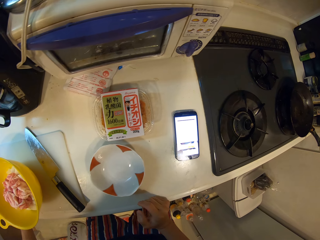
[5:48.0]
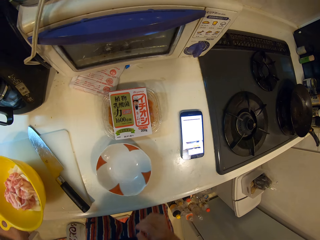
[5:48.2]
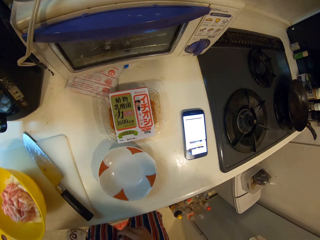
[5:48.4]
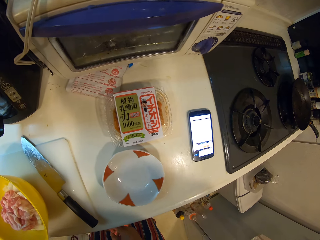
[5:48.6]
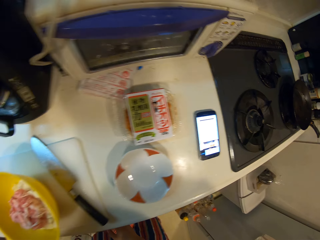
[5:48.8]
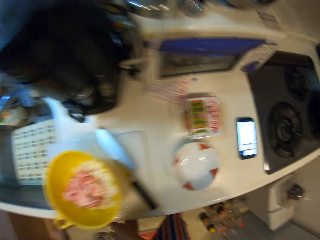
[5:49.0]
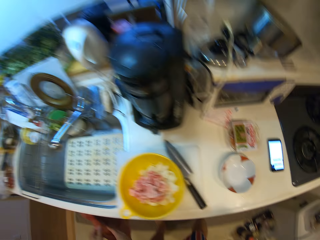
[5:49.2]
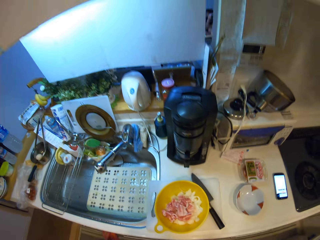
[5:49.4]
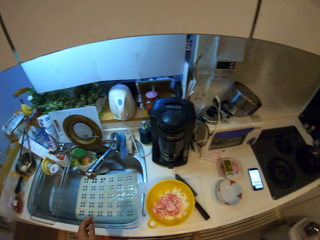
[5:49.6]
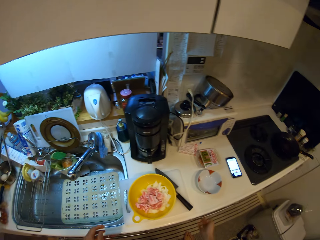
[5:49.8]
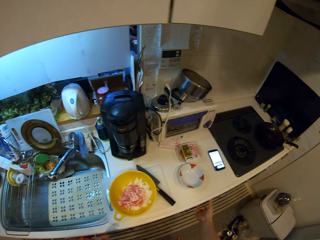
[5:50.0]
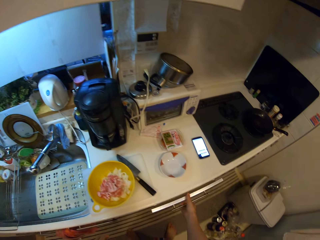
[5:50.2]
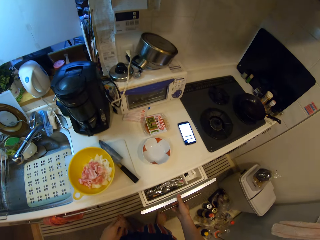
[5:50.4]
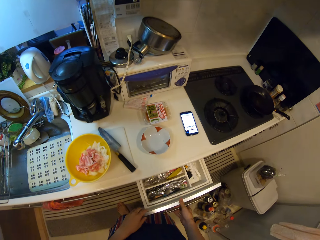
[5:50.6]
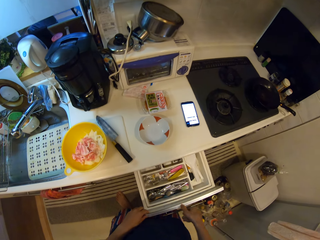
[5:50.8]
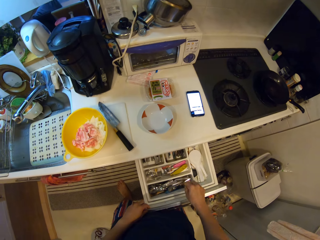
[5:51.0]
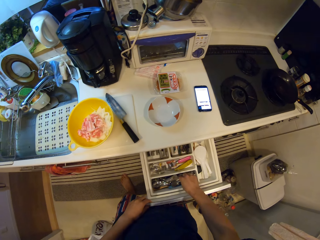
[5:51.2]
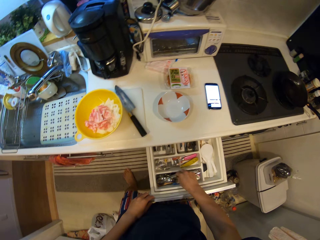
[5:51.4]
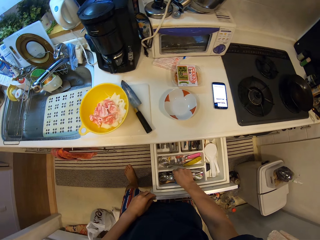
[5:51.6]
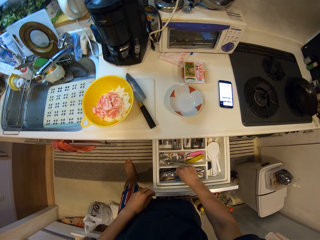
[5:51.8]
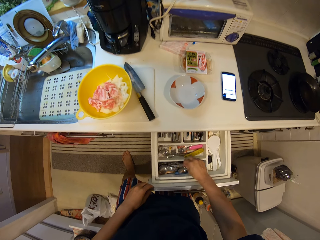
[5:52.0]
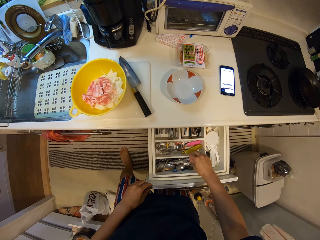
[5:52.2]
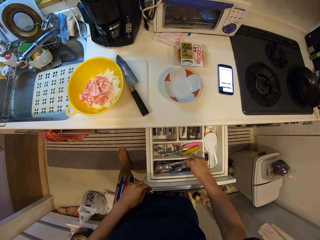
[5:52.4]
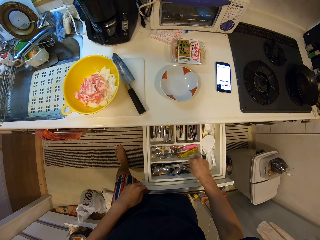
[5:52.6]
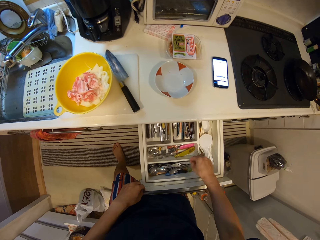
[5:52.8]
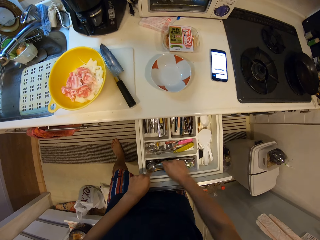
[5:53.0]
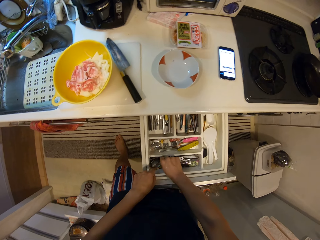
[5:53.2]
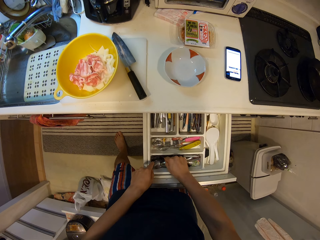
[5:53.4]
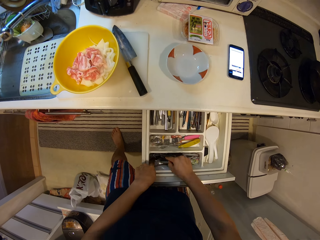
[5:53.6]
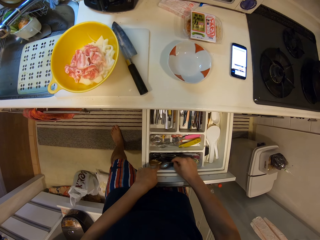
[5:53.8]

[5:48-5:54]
The camera wearer looks at the phone. They open the kitchen drawer. They search through utensils.

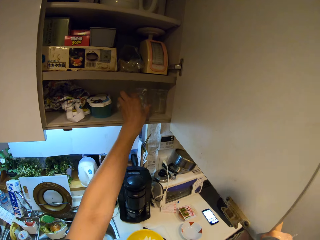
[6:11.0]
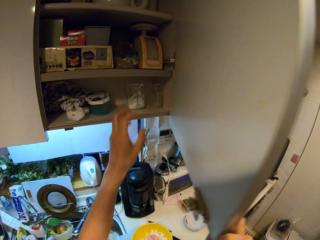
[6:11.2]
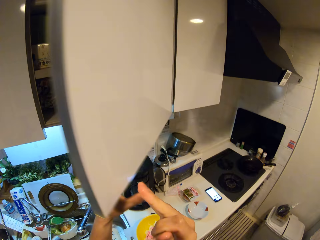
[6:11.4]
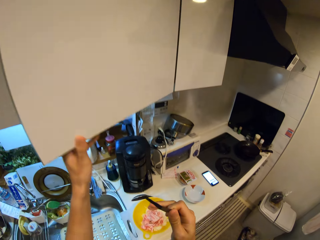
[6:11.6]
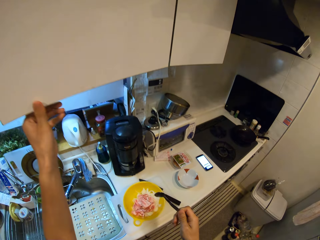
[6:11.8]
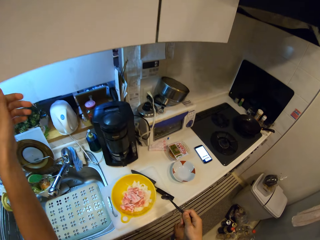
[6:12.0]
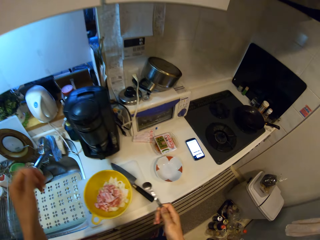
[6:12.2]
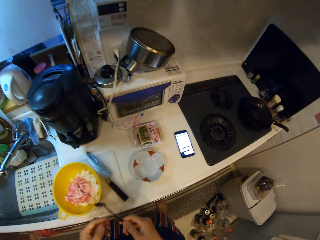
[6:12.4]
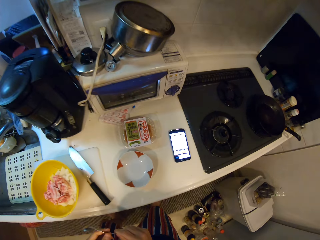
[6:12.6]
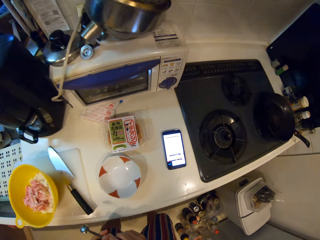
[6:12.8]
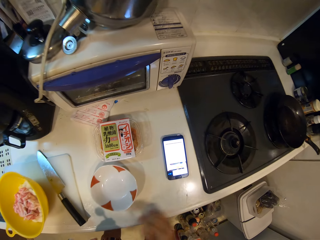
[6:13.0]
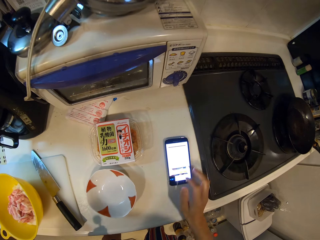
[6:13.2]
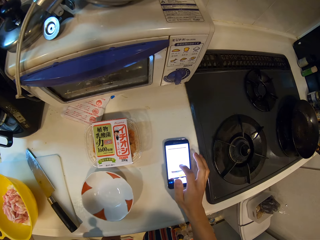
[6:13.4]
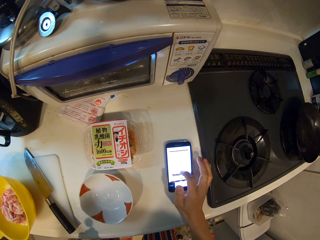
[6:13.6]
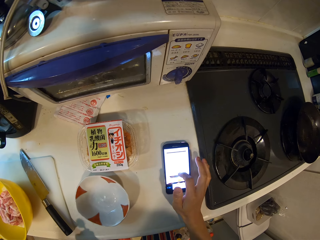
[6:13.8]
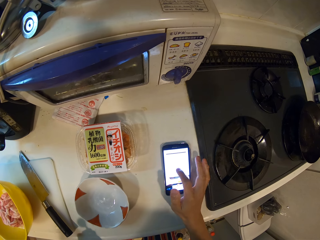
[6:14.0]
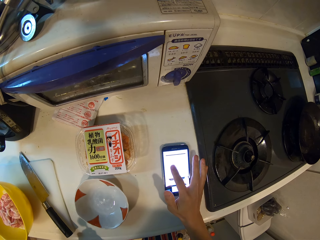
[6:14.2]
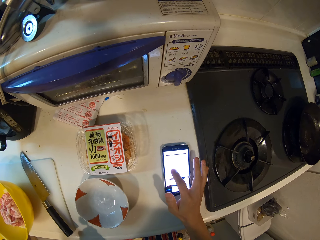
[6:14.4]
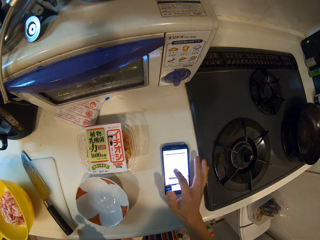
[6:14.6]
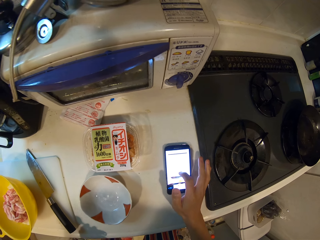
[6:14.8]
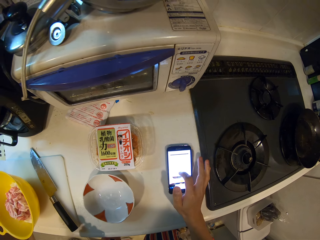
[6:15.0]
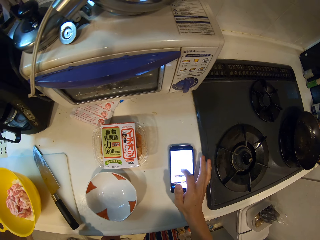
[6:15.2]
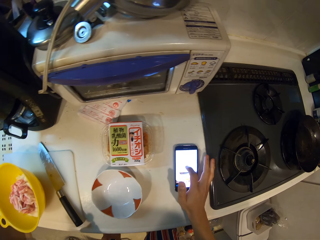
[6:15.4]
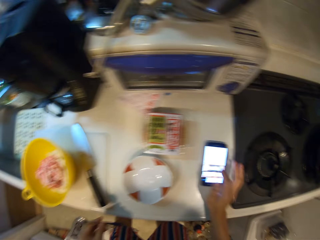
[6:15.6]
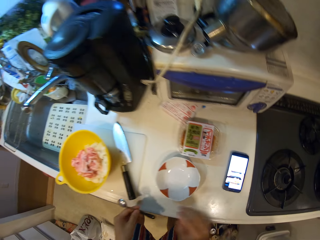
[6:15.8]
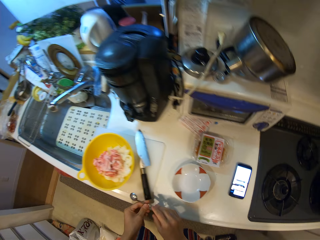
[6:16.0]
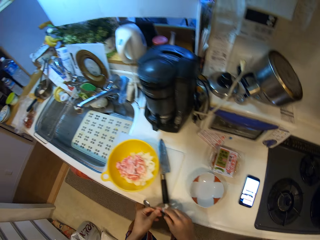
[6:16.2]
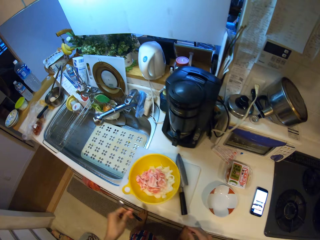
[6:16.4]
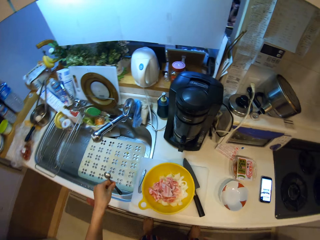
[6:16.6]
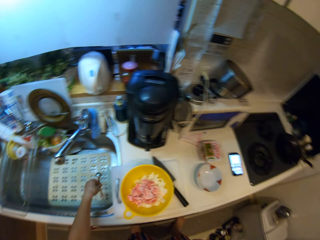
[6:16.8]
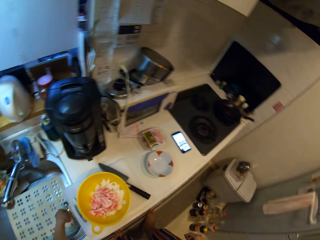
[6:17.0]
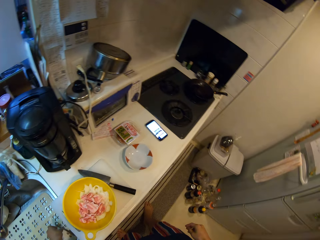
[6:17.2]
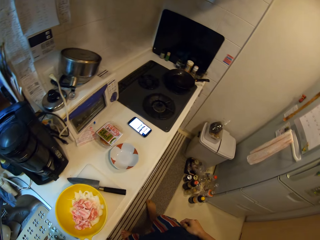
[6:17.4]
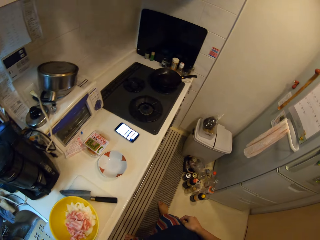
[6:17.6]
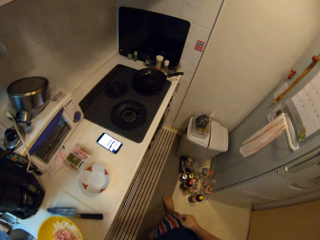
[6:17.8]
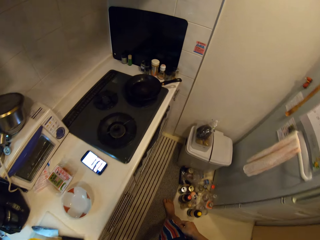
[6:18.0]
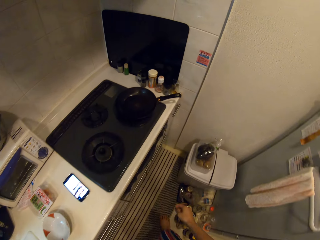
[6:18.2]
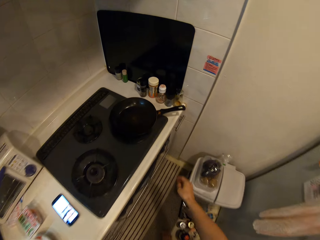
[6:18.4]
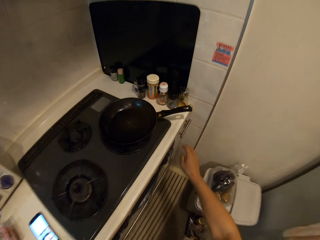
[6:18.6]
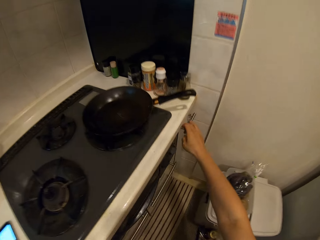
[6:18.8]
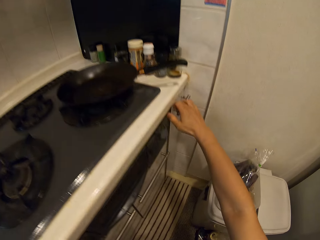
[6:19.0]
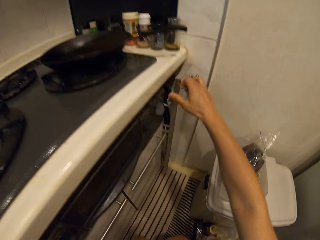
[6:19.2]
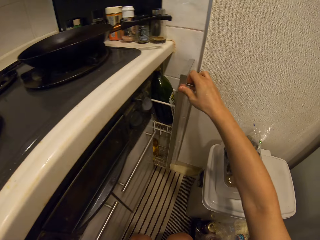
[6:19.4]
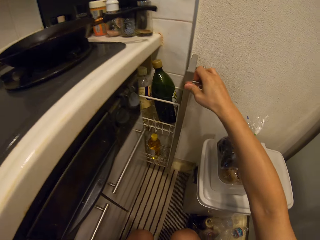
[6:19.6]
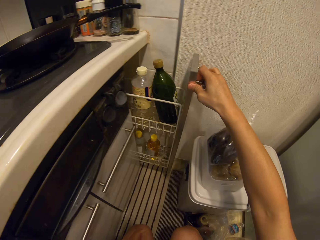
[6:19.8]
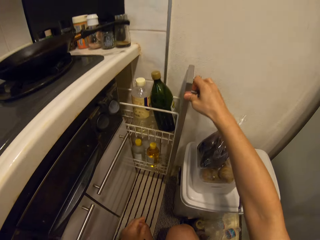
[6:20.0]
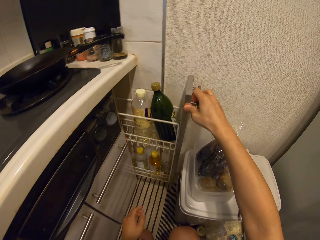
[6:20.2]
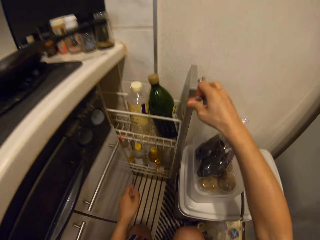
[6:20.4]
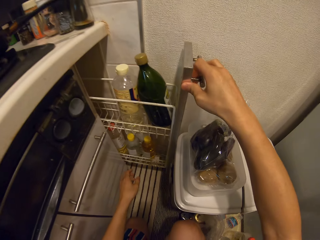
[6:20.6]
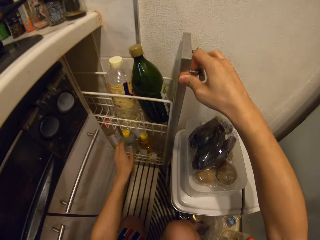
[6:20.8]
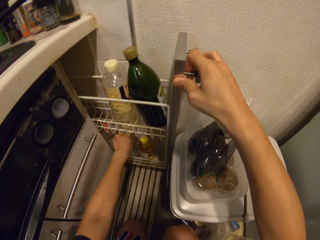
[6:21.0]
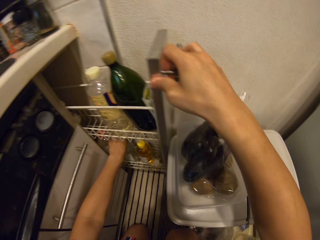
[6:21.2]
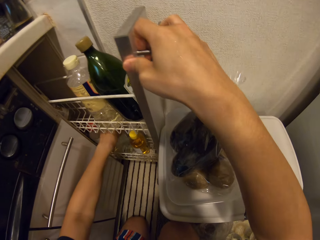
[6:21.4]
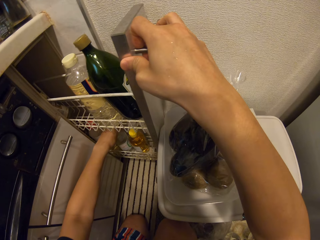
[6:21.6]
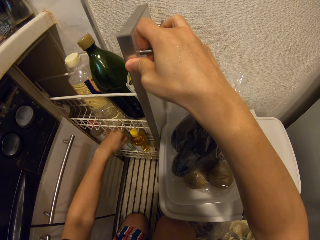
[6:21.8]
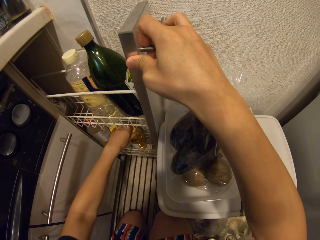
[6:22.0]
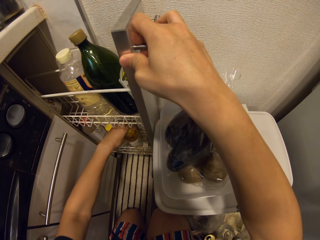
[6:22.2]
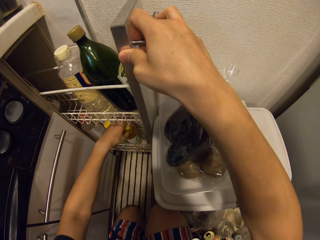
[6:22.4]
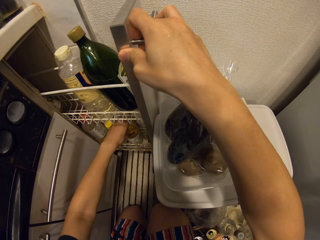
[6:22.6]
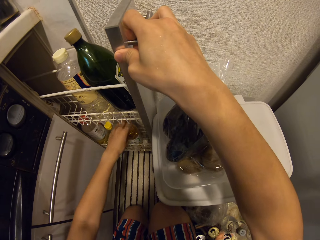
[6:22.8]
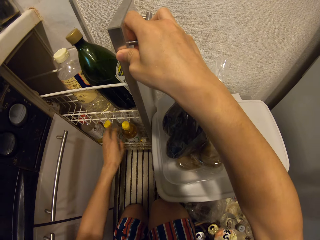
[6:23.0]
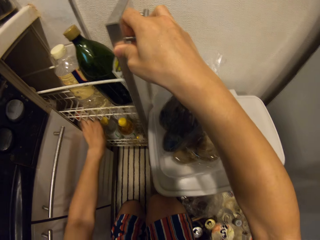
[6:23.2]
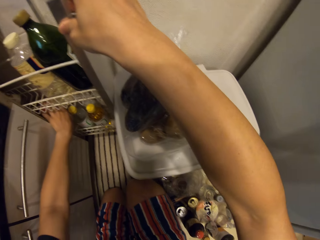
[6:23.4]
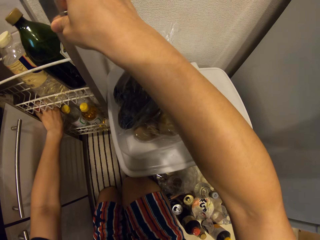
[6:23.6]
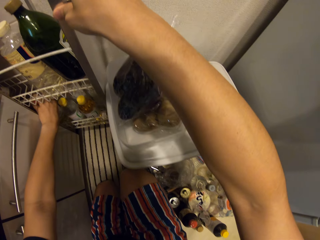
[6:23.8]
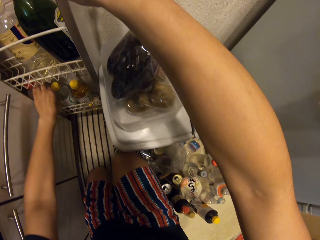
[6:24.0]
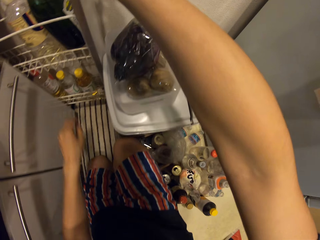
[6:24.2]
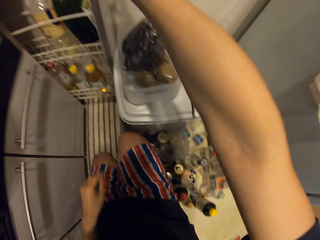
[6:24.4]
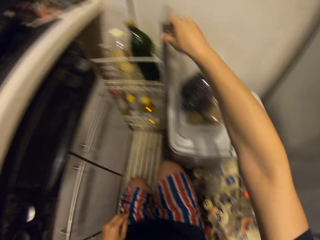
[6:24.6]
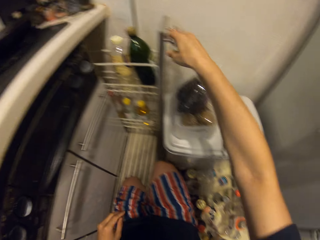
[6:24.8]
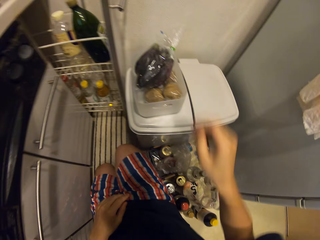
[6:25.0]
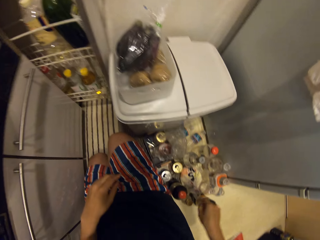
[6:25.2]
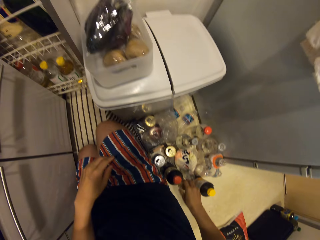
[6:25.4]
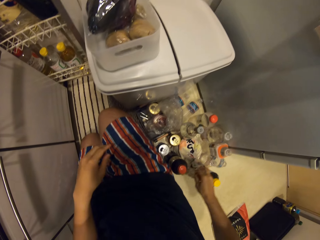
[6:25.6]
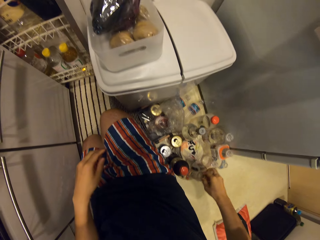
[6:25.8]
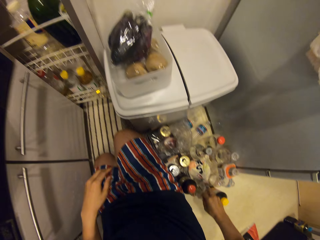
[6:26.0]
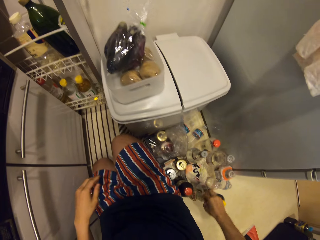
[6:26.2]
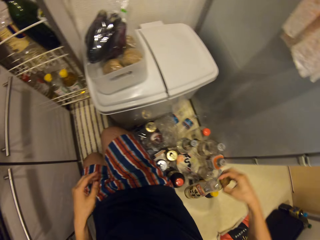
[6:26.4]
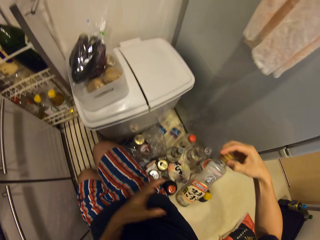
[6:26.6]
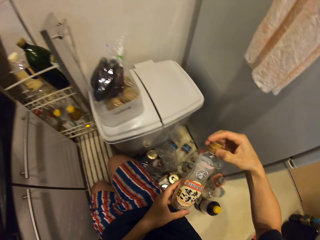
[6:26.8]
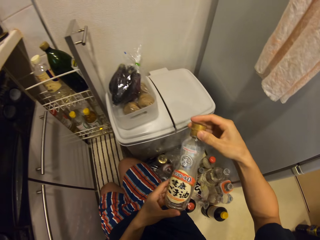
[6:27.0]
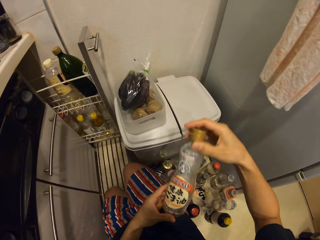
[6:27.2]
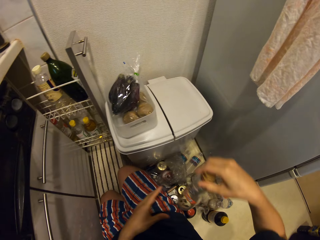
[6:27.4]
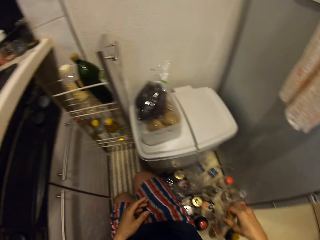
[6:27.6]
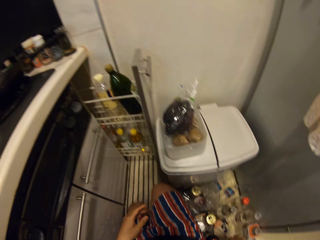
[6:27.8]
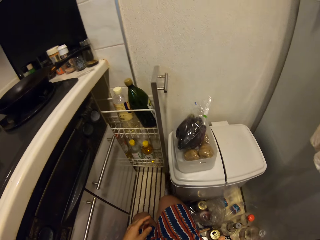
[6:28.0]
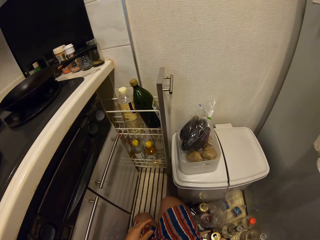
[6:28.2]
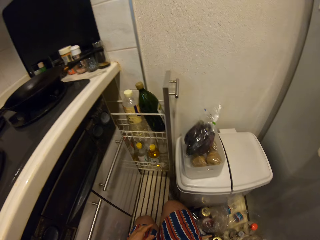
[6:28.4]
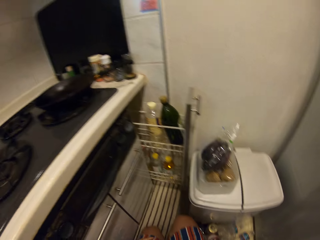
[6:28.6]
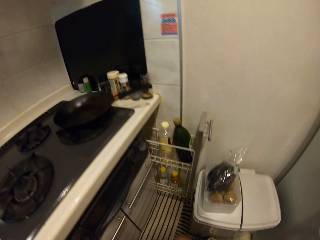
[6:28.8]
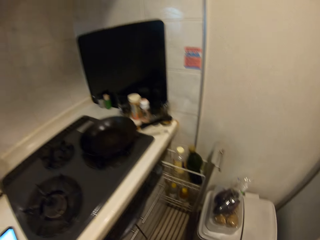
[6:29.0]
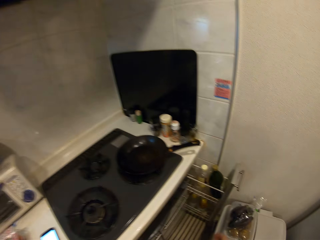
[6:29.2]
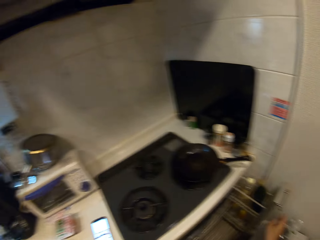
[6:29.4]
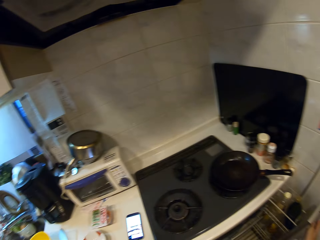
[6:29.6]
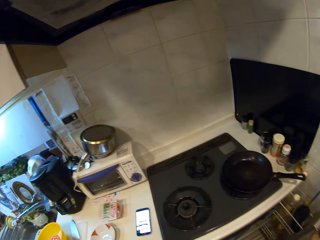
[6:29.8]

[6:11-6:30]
The camera wearer puts a jug in the cabinet. He returns the salt on the drawer. He closes the cabinet. He scrolls his phone. He puts a spoon in the sink. He bends down and opens a drawer. He checks a bottle from the drawer. He spins bottles. He picks up a bottle. He puts down the bottle.
